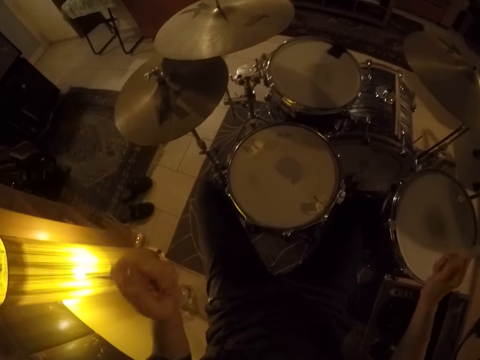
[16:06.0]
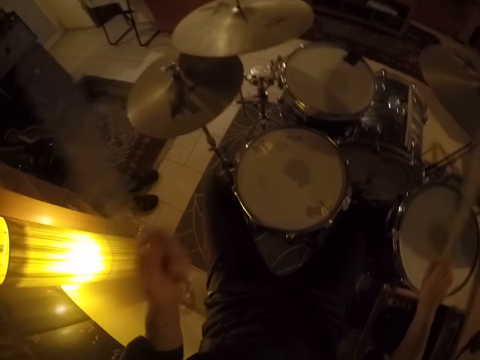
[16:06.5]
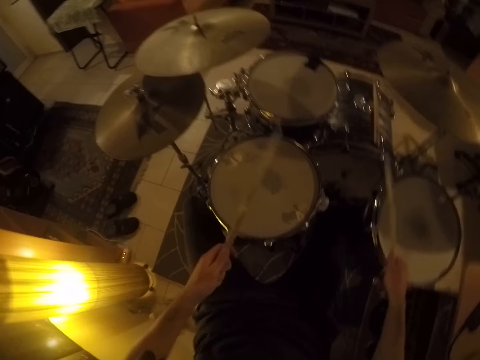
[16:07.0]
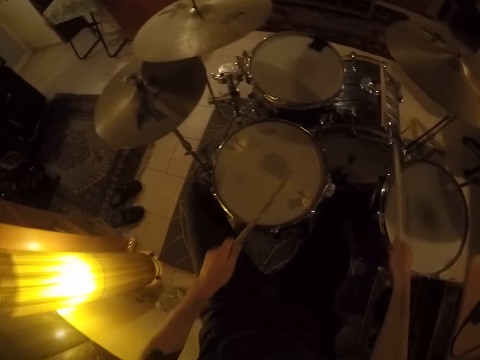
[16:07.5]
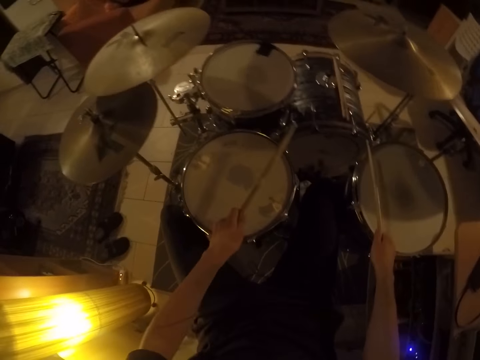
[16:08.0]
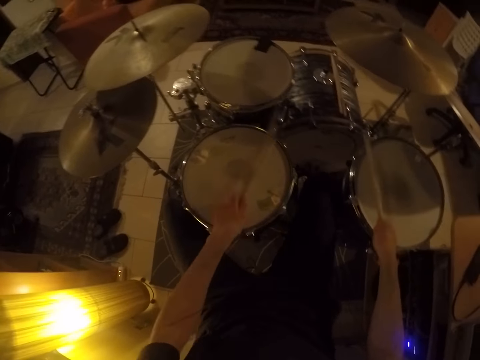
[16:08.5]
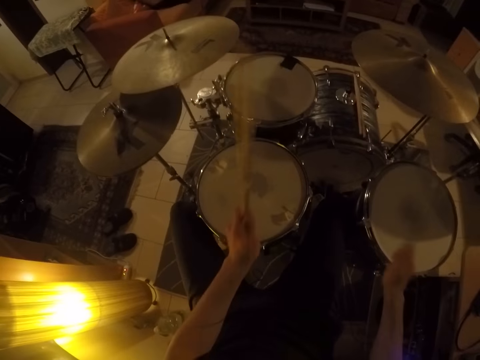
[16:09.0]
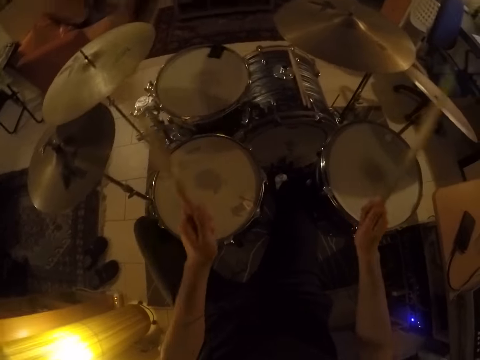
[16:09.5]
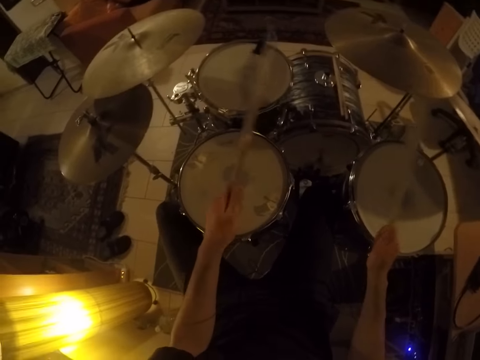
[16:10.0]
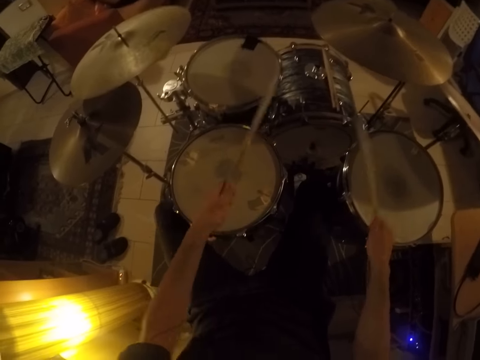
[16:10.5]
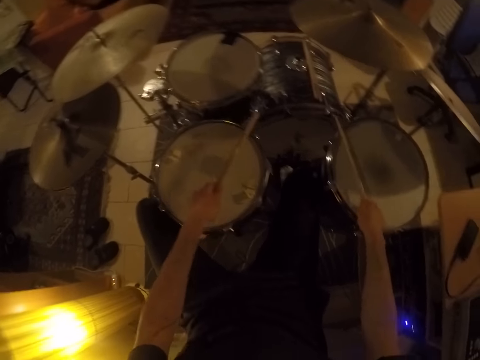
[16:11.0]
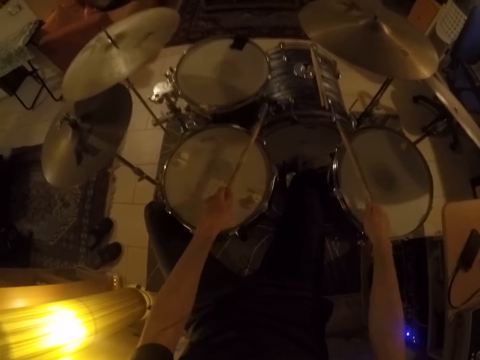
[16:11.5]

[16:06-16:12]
The camera wearer plays music with the drums.

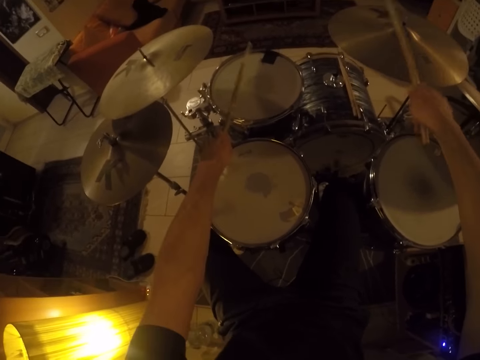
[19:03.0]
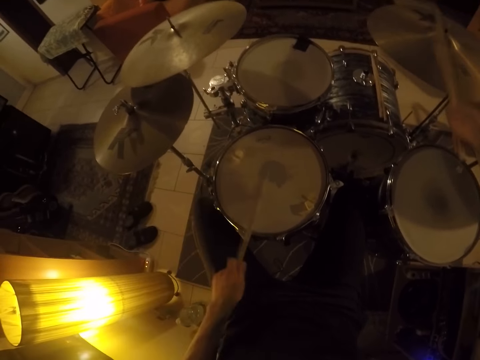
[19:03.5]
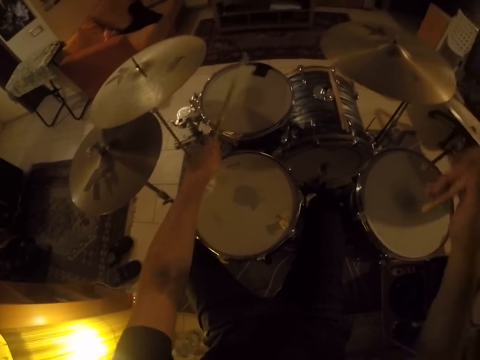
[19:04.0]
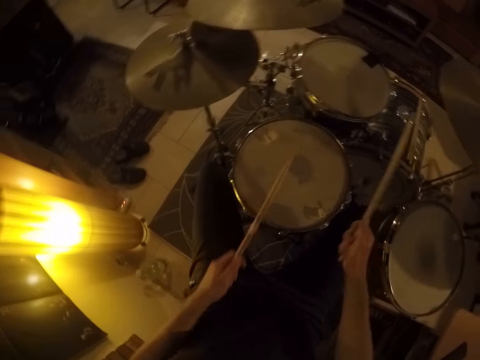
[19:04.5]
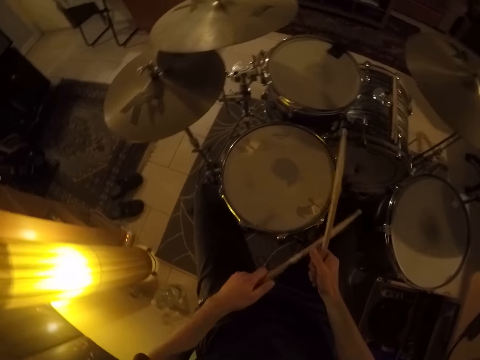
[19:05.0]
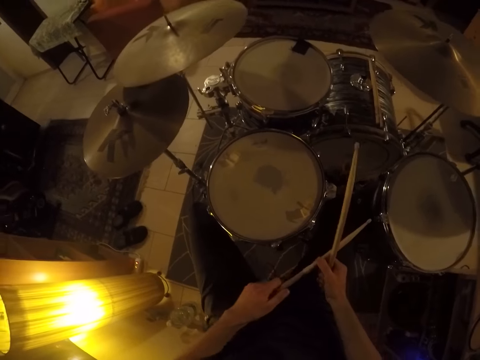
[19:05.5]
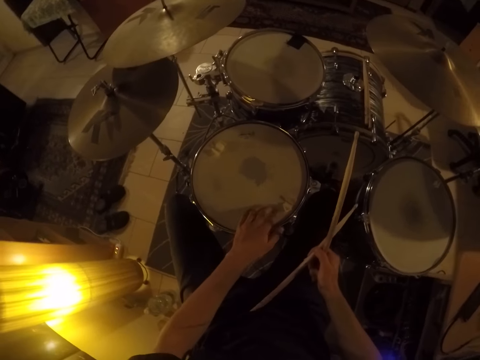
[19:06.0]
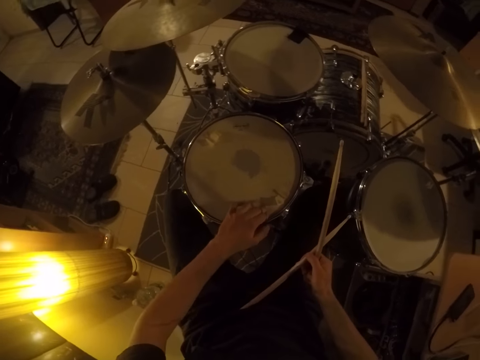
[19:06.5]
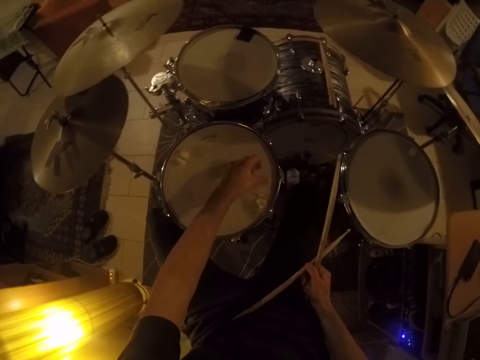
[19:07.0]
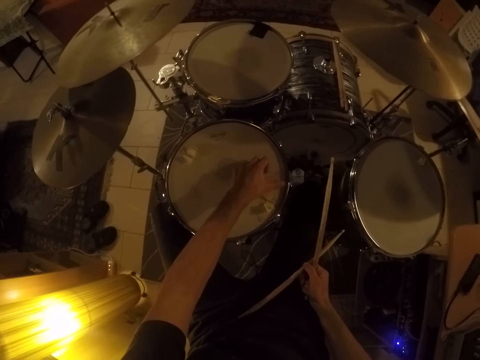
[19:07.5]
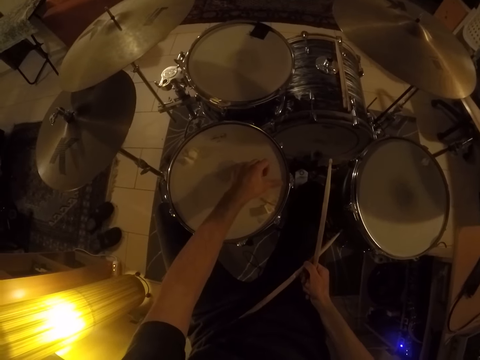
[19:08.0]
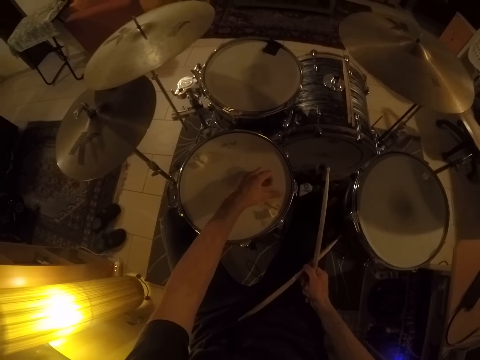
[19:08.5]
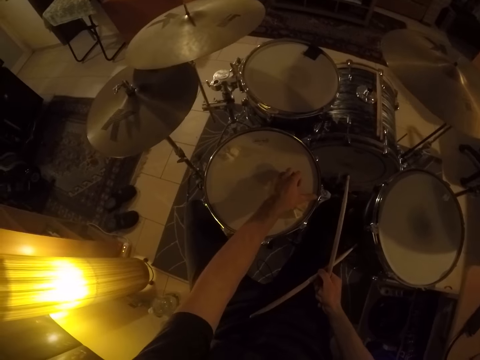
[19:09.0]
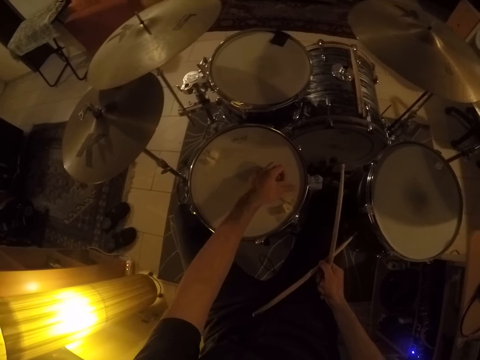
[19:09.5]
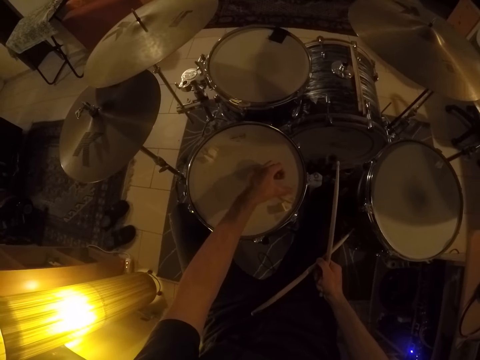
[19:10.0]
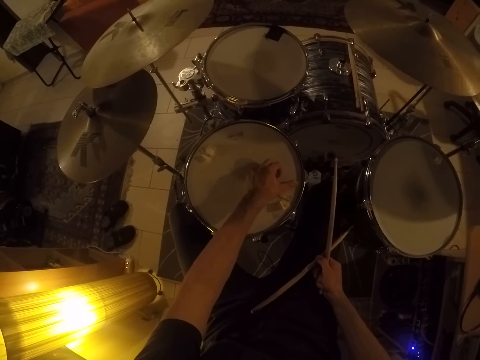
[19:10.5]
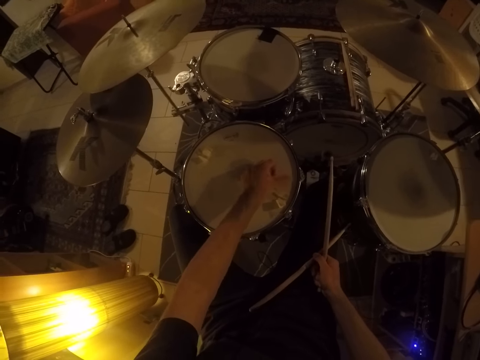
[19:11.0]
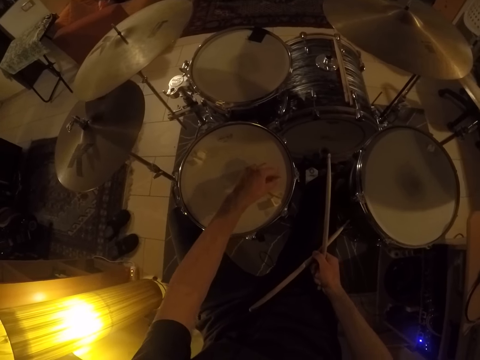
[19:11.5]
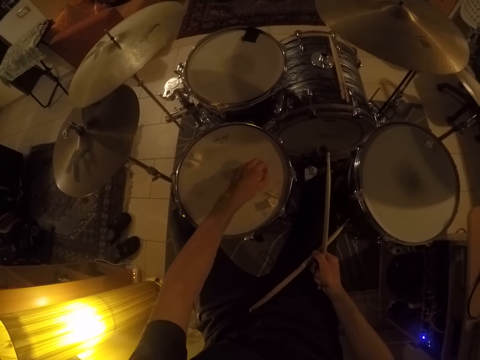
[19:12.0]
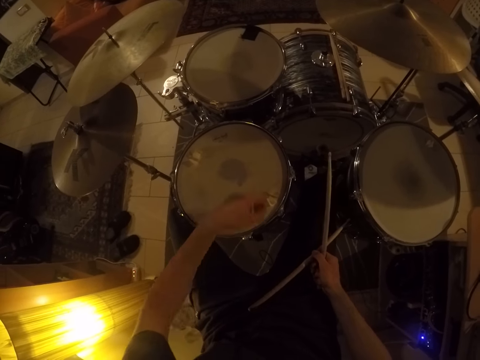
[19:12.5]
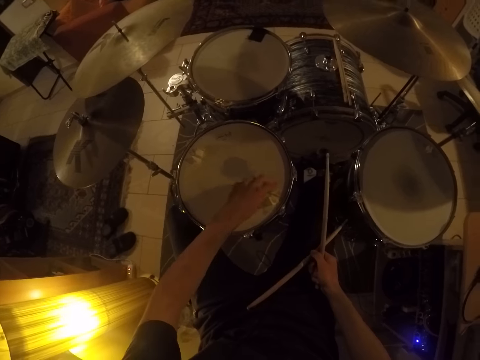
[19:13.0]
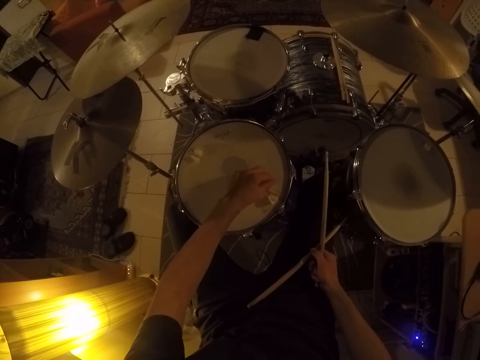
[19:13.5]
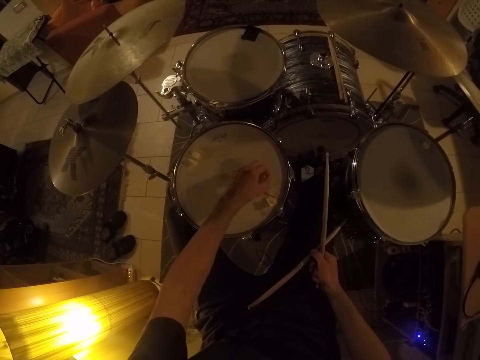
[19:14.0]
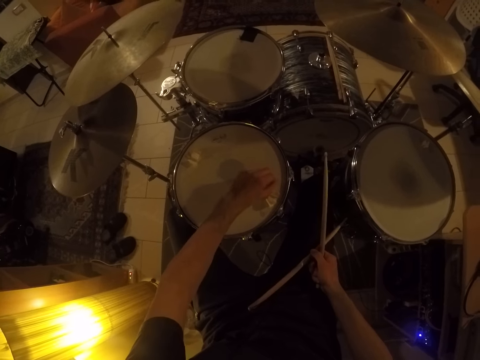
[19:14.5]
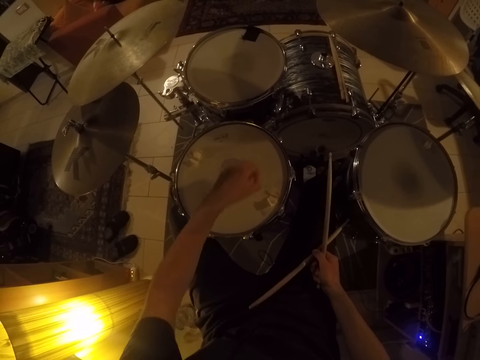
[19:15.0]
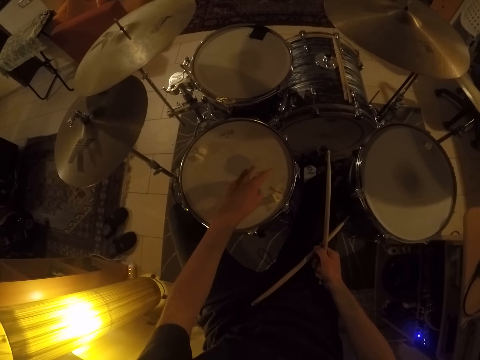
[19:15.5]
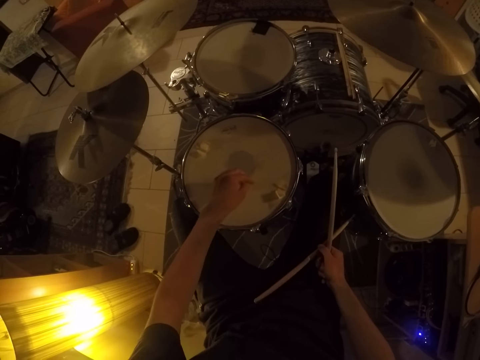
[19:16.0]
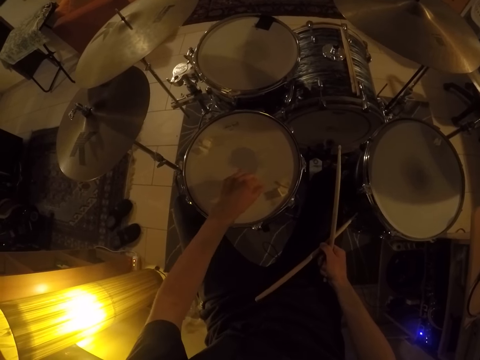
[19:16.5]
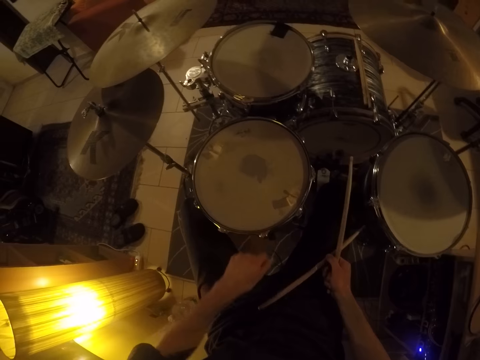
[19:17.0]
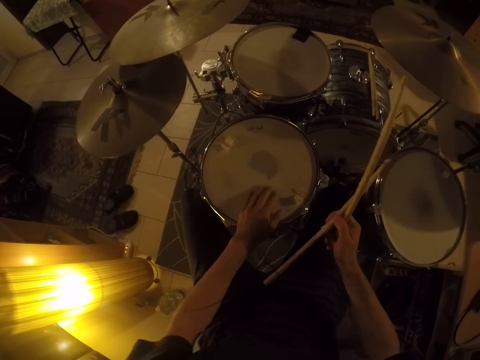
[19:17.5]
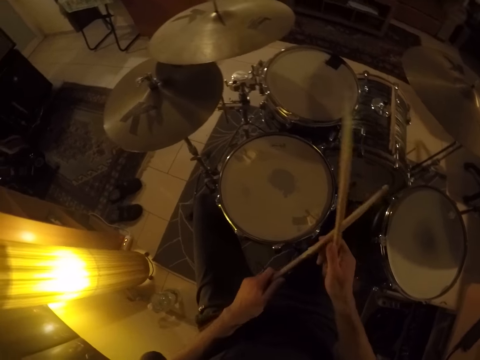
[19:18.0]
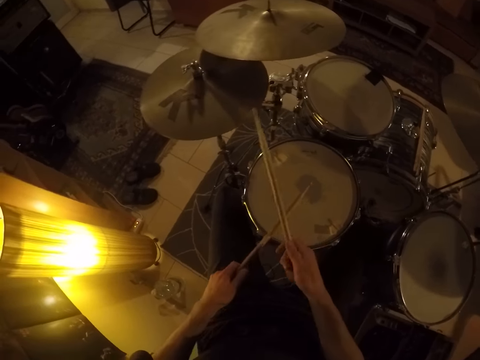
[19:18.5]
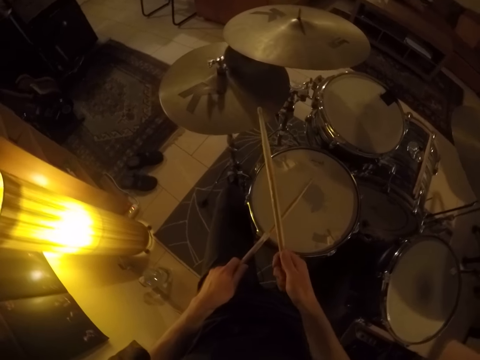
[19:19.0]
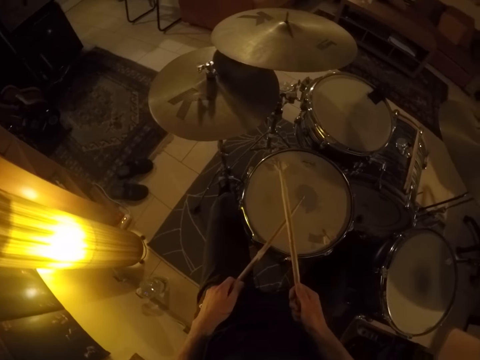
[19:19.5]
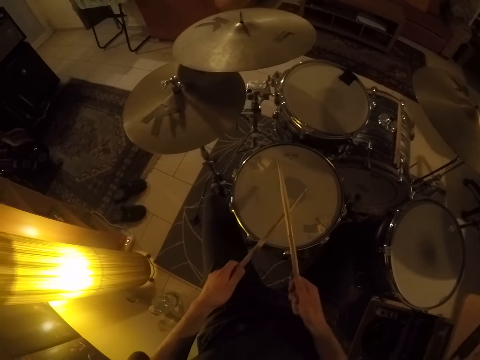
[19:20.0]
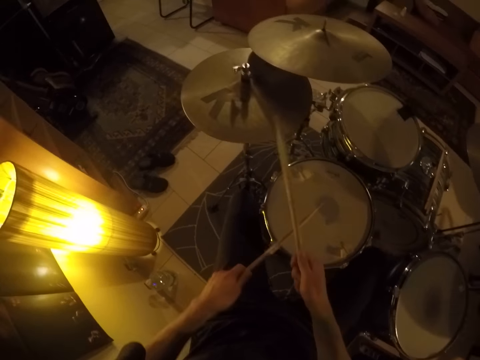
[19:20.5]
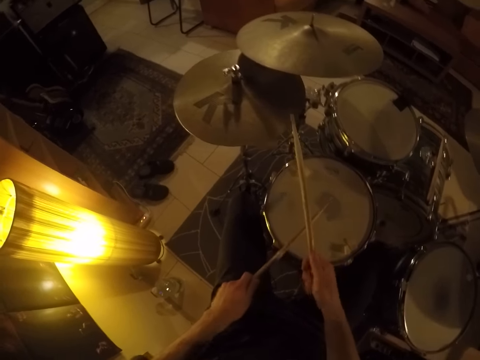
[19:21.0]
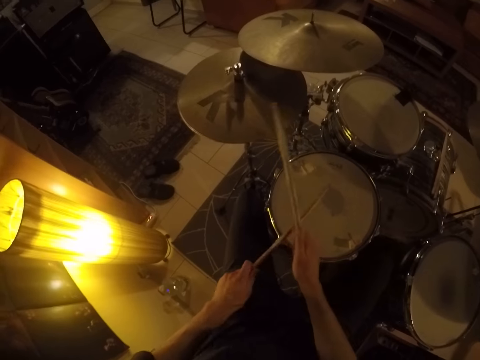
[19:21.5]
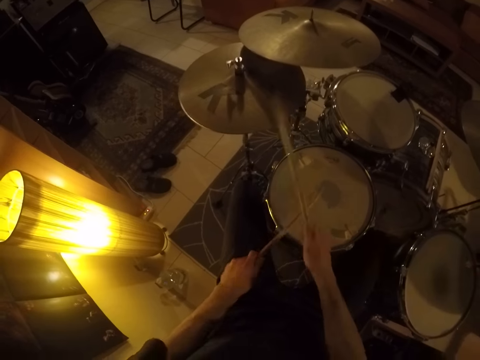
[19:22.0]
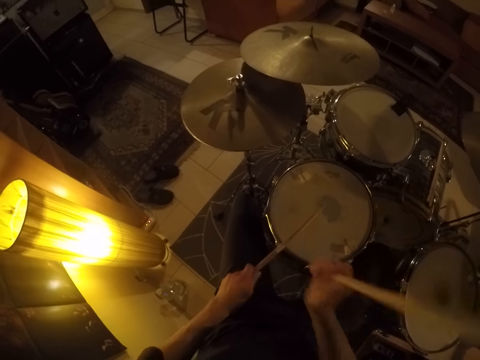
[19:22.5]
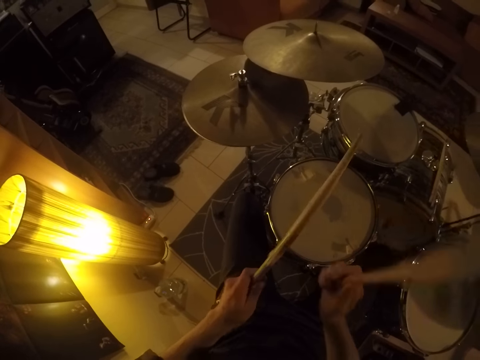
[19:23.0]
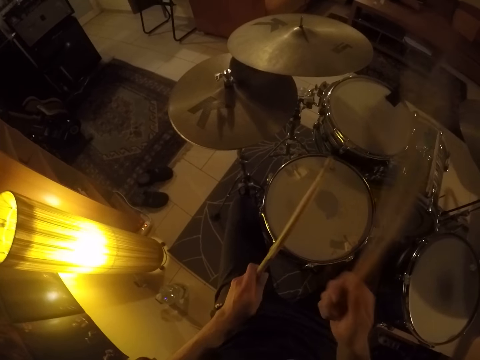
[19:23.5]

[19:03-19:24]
The camera wearer stops playing the drum set. He looks at the drum set. He passes the drumstick in his left hand to his right hand. He holds the snare drum with his left hand. He scrapes dirt on a drum in the drum set with his left hand. He removes something on the snare drum with his left hand. He passes the stick from his right hand to his left hand. He plays the drum set.
